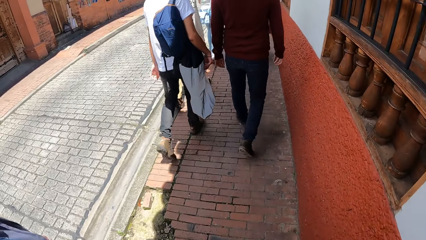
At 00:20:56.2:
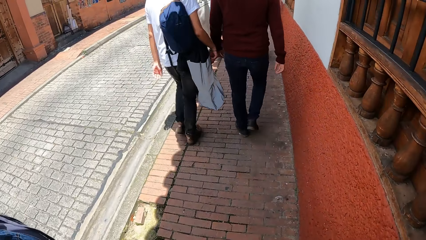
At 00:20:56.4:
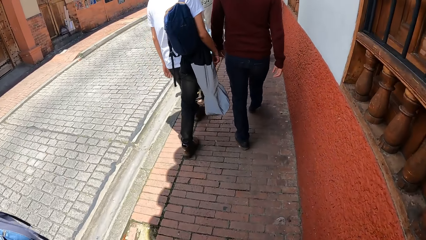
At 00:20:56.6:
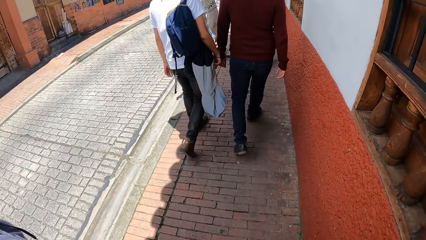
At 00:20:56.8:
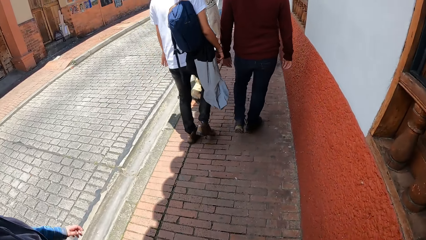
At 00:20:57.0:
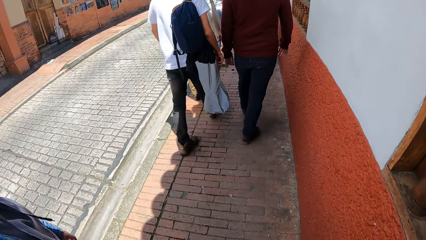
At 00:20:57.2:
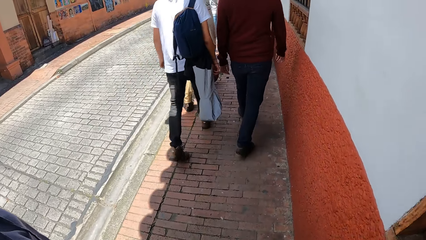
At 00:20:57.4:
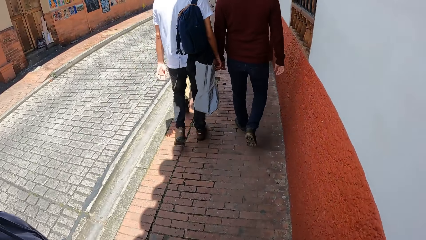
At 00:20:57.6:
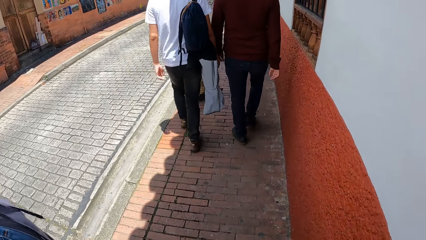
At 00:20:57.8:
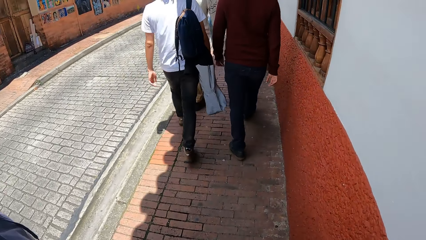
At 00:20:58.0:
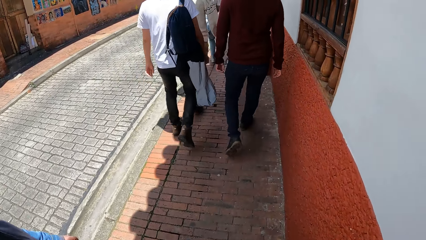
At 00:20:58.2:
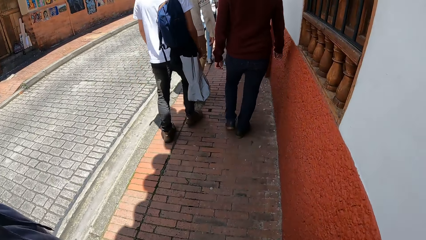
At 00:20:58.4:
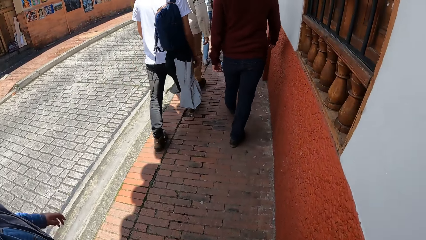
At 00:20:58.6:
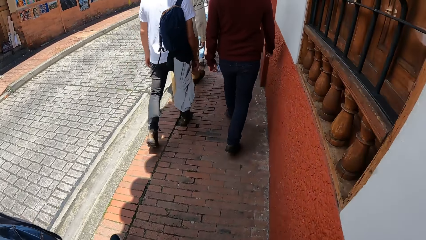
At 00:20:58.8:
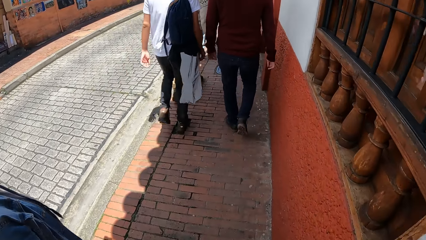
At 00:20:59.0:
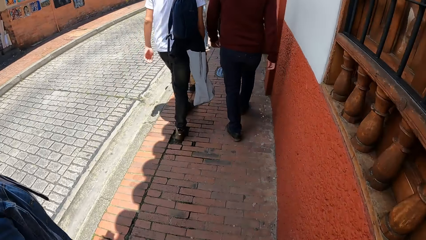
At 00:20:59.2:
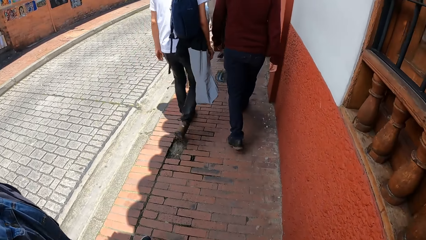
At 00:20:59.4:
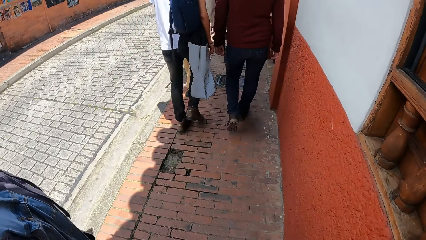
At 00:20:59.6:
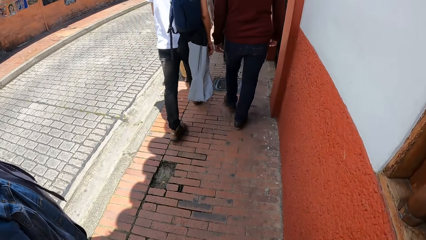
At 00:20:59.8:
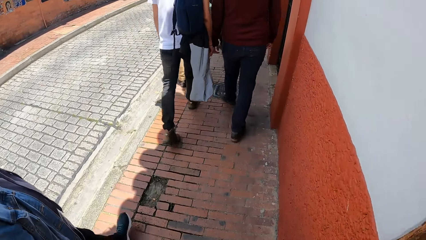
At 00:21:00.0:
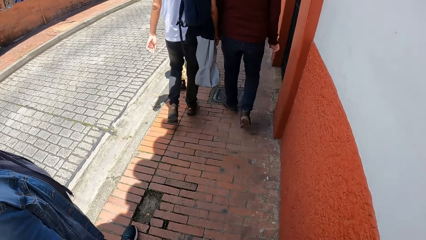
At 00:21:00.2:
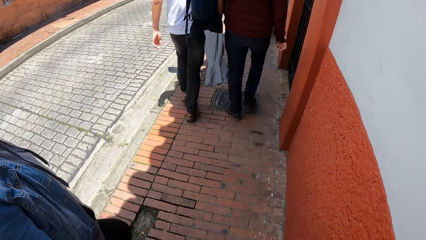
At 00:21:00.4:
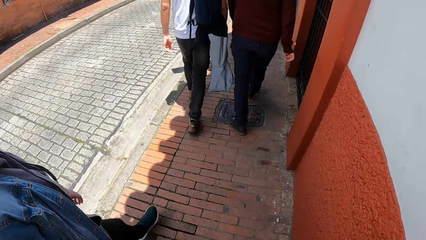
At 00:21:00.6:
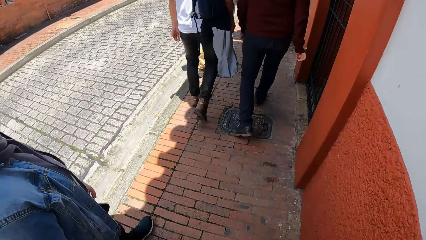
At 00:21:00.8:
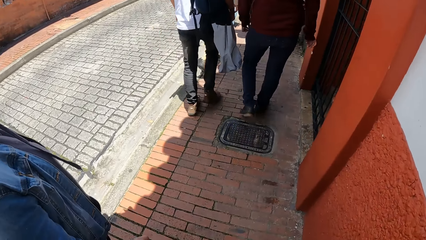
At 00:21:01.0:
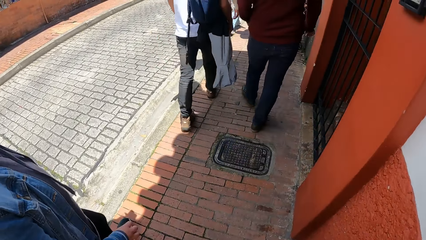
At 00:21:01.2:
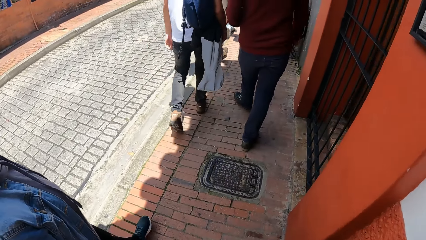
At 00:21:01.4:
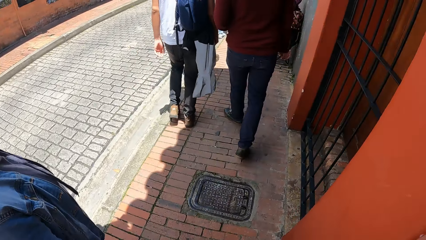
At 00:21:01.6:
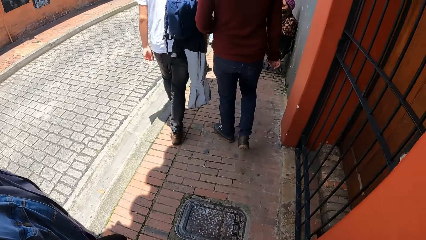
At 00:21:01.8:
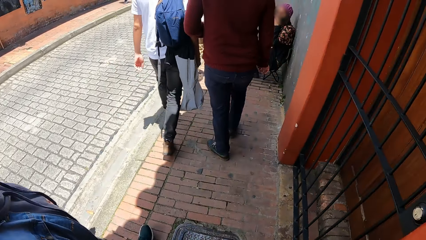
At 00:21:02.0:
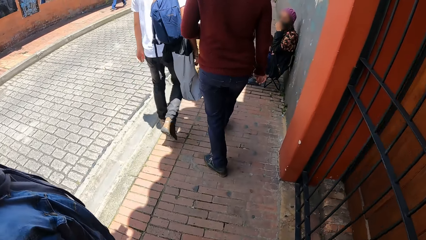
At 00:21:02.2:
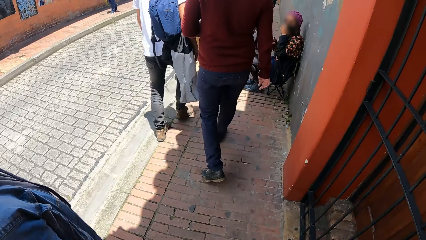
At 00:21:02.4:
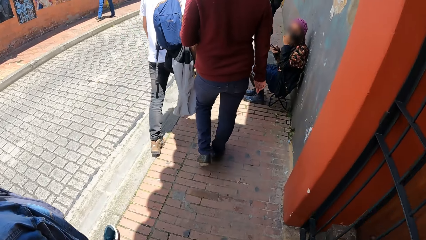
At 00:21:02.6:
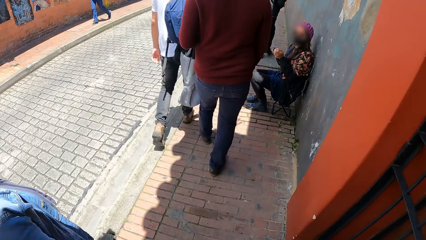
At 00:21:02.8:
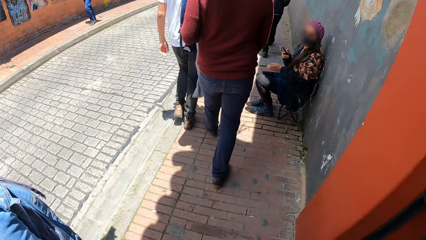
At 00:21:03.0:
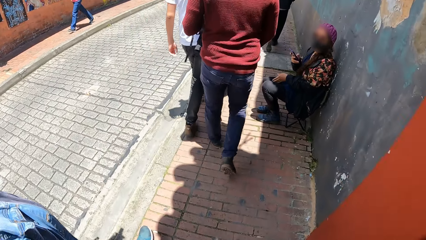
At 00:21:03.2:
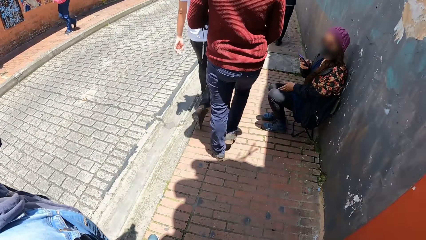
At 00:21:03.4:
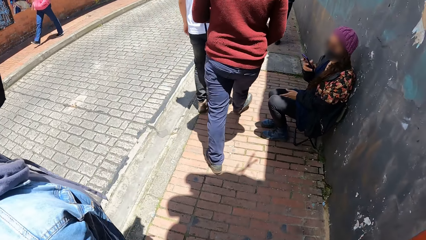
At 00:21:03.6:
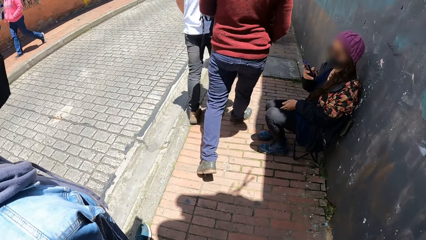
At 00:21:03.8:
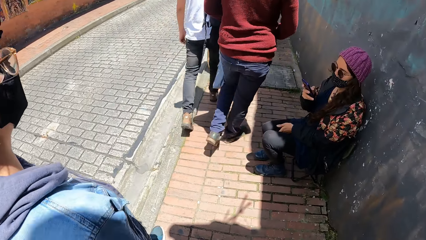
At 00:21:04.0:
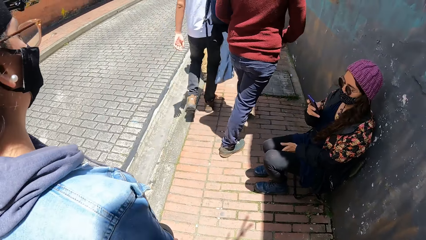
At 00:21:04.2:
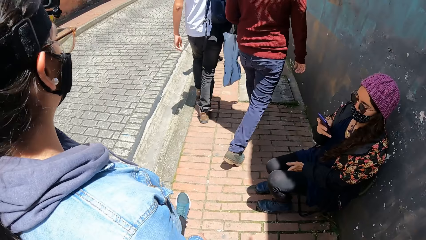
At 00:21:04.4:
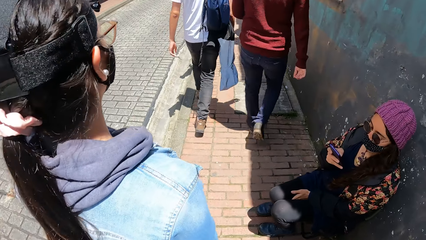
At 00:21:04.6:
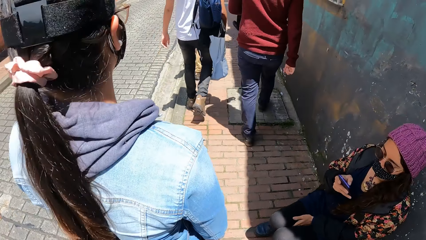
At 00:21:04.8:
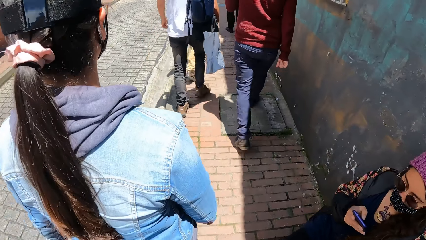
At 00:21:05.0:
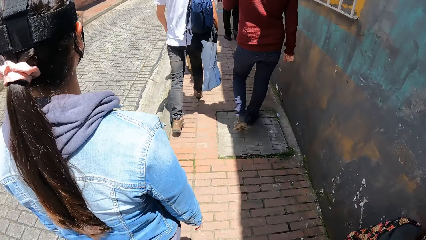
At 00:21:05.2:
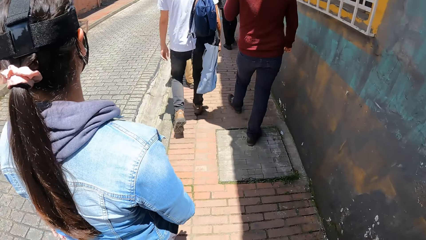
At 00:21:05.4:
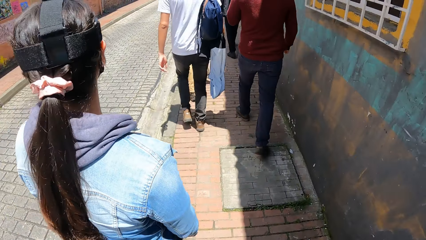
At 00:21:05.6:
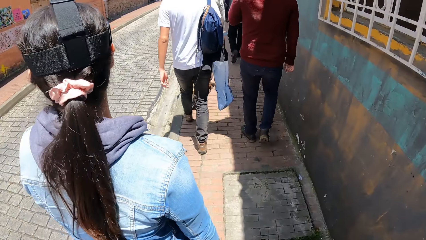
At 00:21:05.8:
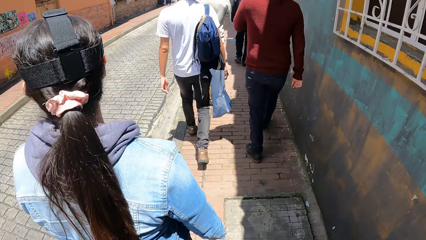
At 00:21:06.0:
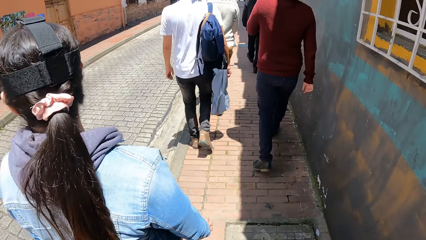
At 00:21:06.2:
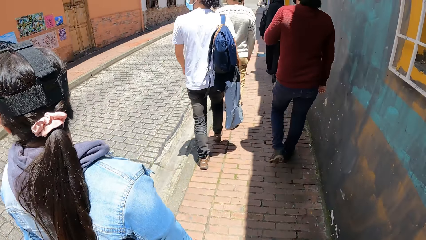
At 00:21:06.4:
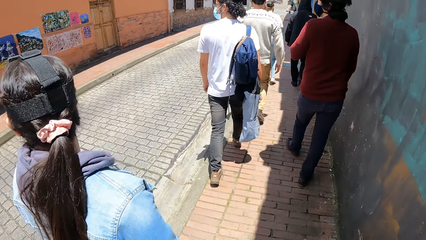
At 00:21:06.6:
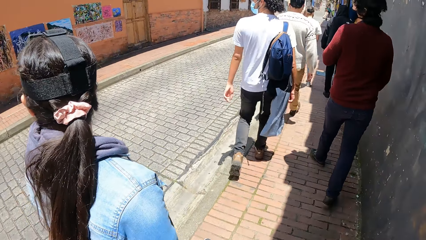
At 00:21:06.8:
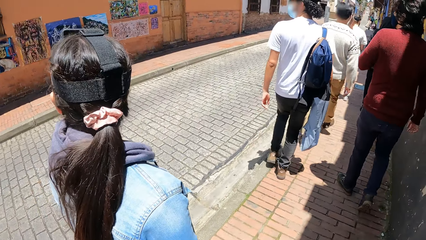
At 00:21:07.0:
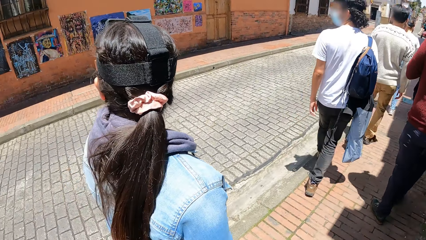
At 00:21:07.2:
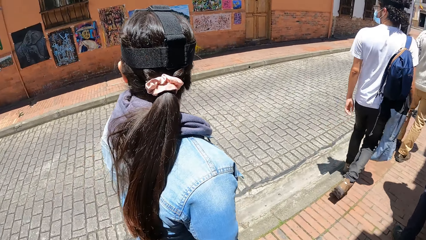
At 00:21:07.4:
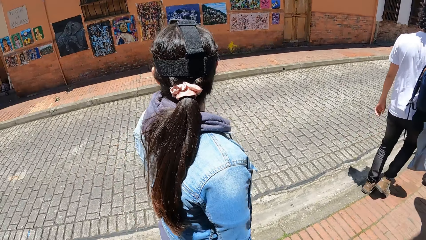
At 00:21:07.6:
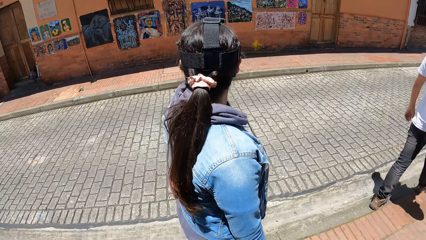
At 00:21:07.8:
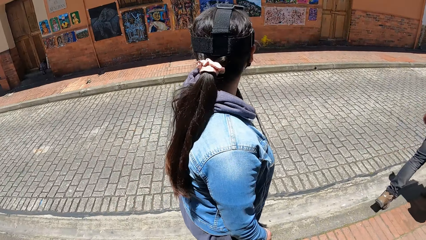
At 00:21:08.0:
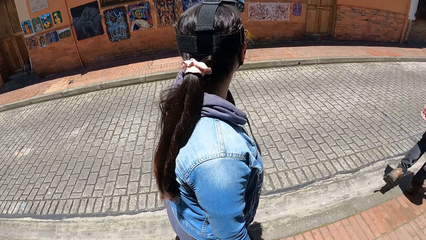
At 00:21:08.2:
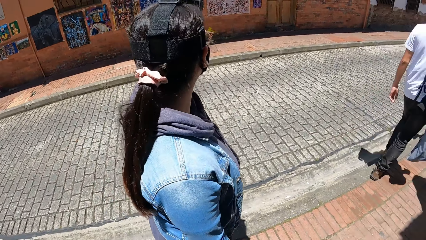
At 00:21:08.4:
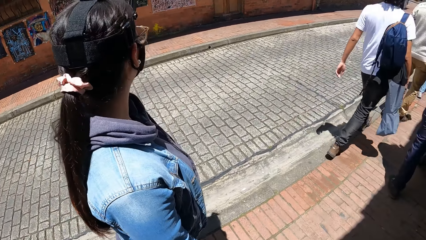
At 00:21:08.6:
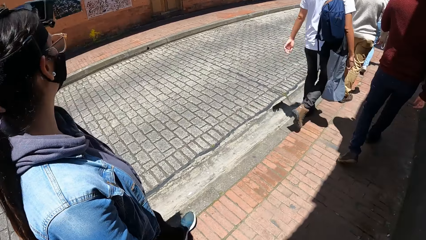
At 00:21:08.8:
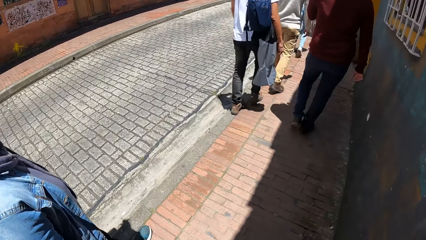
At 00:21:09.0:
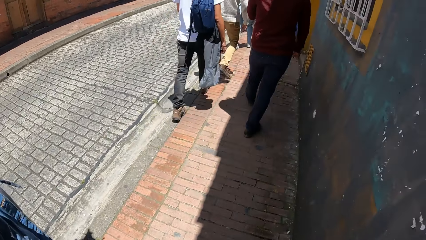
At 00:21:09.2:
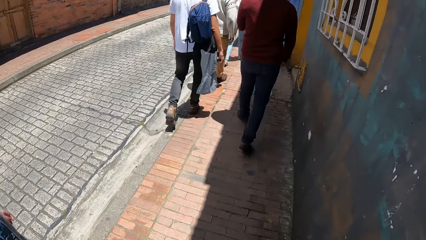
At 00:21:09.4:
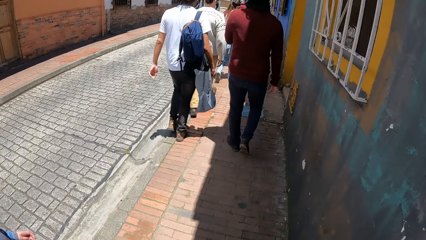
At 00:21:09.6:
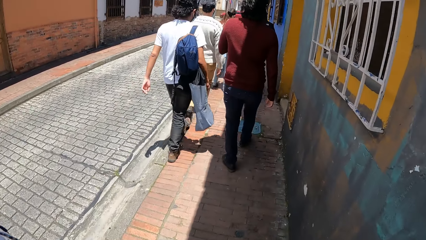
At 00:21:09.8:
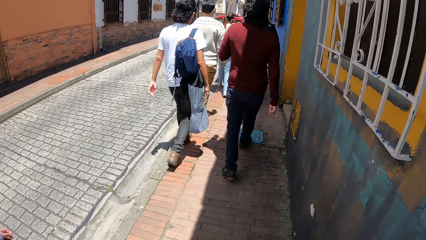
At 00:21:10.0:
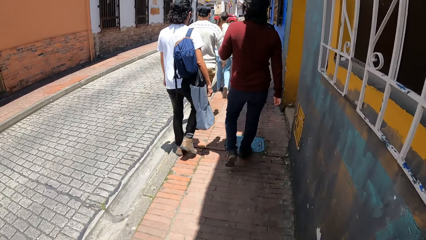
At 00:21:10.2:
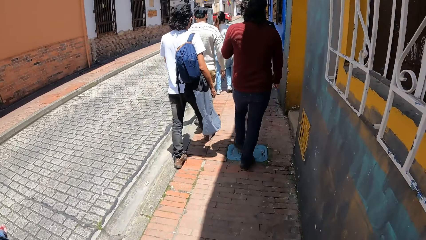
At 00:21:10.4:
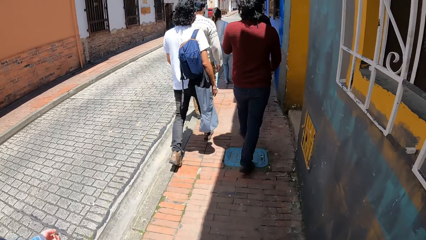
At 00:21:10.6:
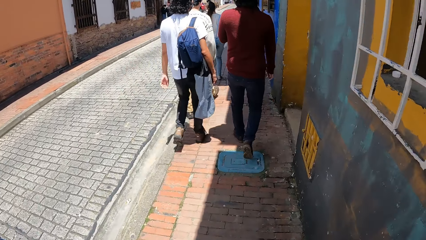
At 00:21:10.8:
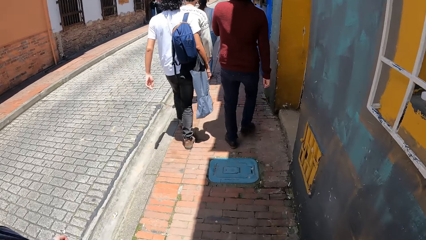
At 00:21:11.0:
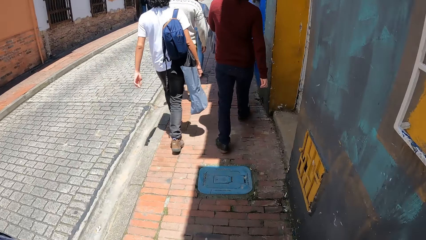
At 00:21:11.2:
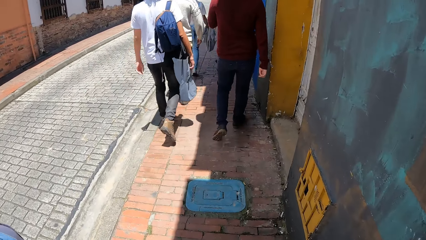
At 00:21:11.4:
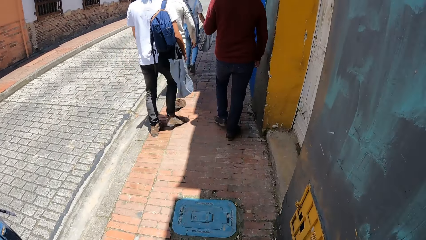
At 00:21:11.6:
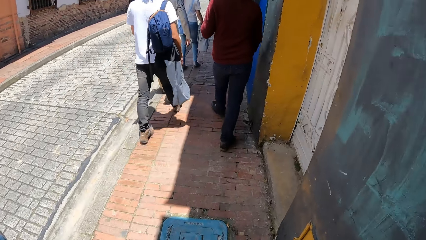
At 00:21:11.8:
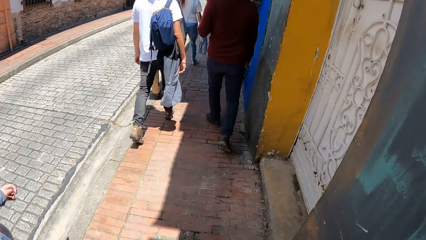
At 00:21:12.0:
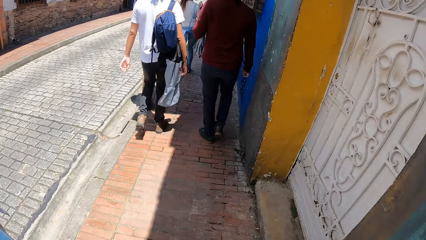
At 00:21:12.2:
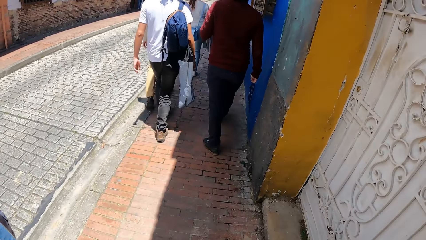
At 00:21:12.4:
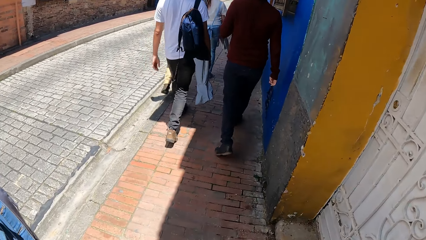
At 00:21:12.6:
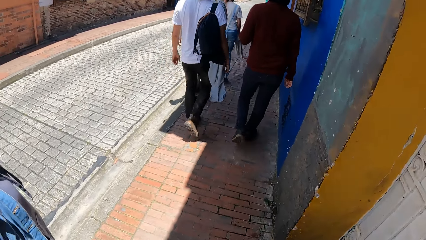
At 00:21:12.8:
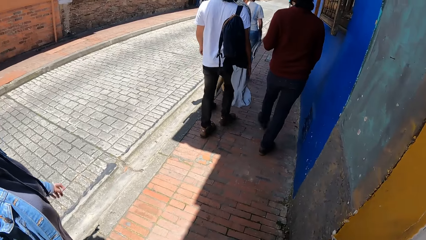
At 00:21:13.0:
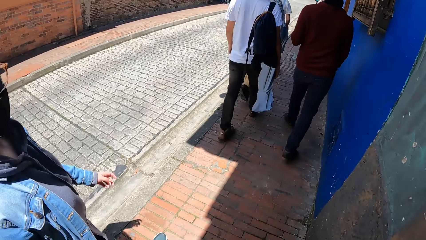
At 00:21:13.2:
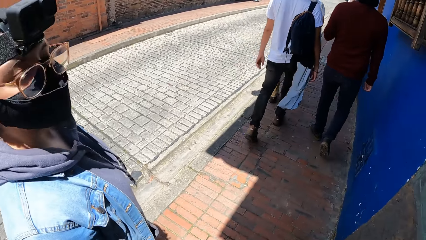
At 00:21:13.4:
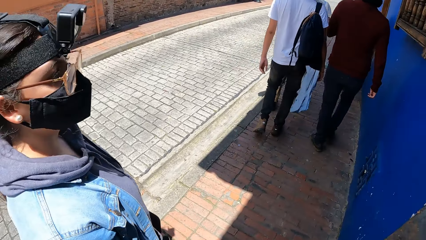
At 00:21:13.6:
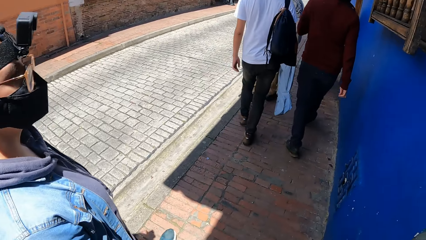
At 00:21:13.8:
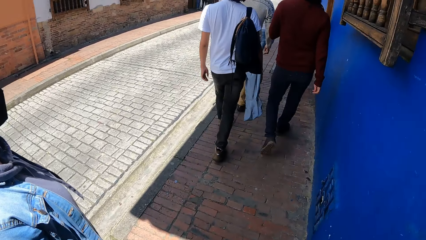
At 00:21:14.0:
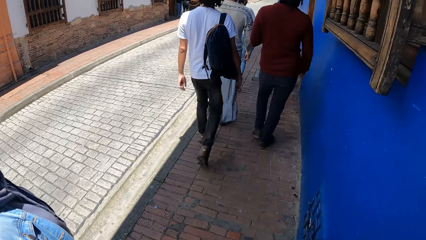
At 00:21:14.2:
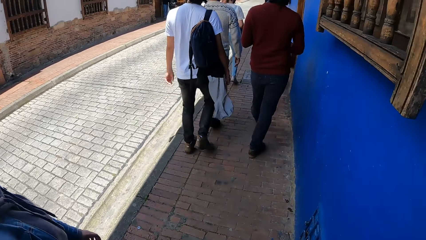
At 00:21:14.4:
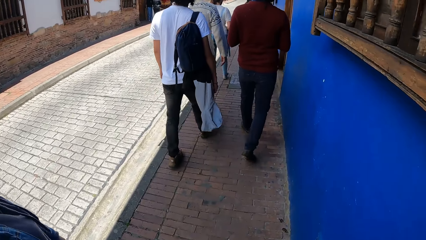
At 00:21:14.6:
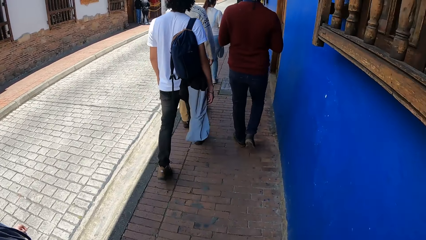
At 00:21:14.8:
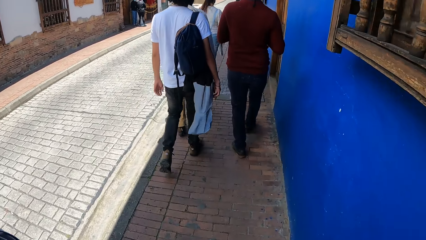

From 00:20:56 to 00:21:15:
A woman holds a phone in her right hand. The camera wearer stares around. They walk around with others.
